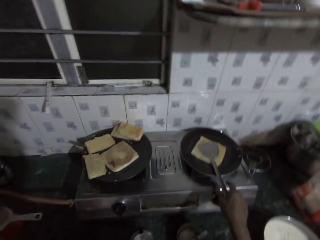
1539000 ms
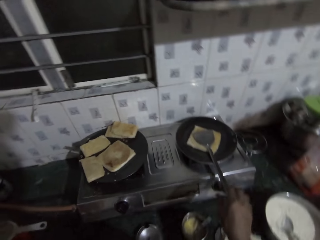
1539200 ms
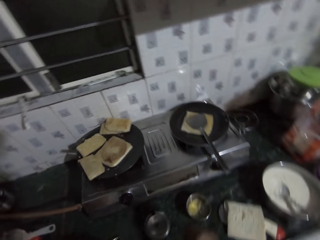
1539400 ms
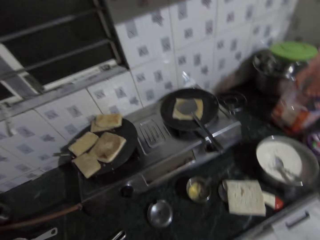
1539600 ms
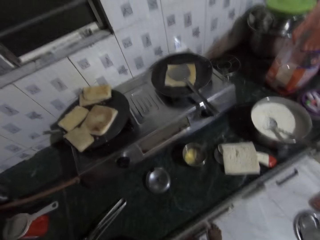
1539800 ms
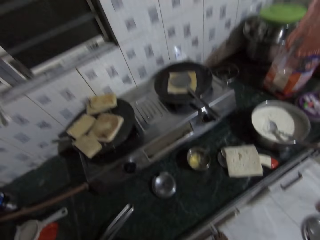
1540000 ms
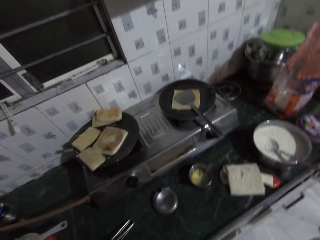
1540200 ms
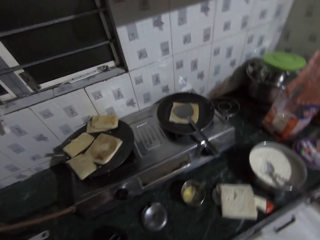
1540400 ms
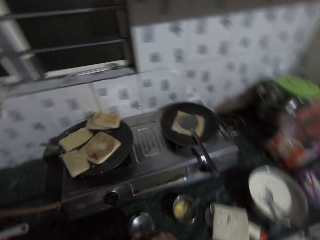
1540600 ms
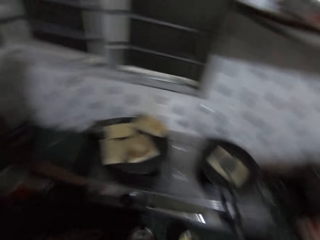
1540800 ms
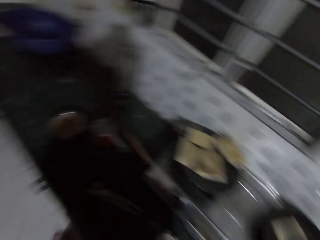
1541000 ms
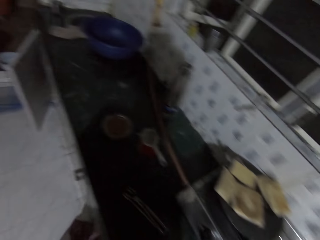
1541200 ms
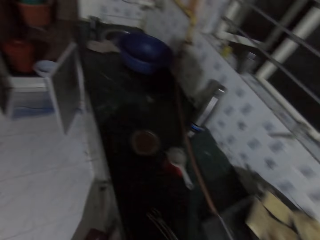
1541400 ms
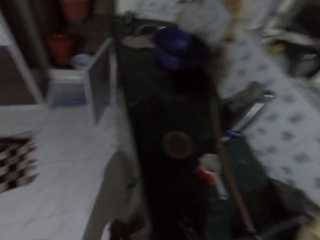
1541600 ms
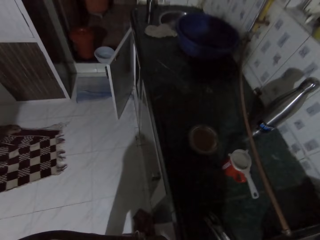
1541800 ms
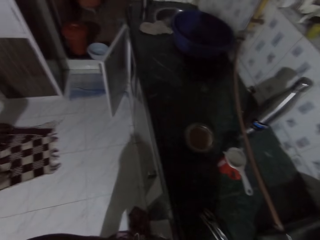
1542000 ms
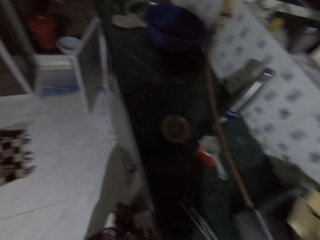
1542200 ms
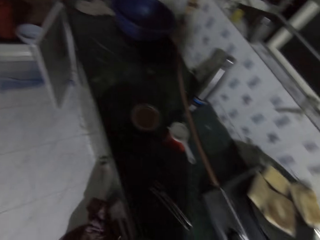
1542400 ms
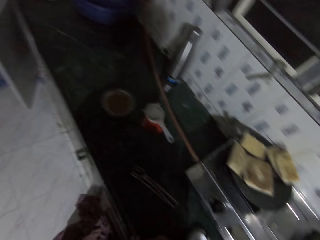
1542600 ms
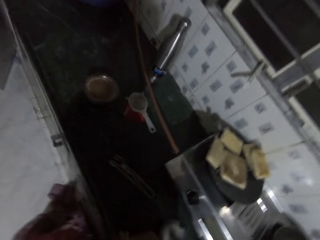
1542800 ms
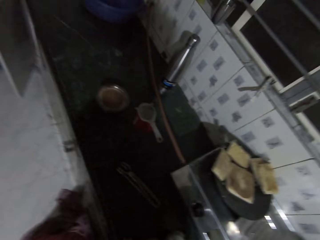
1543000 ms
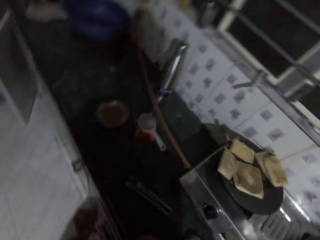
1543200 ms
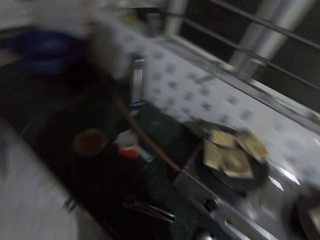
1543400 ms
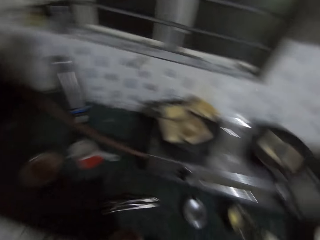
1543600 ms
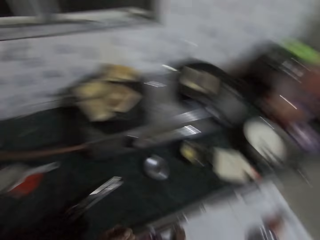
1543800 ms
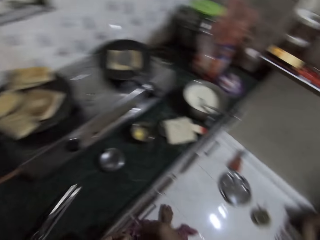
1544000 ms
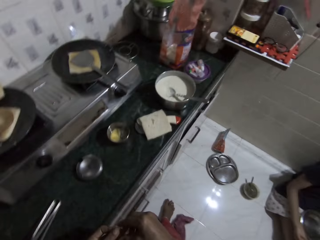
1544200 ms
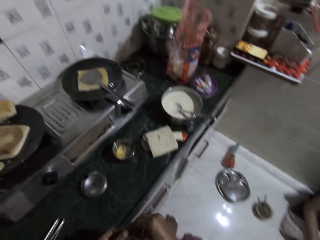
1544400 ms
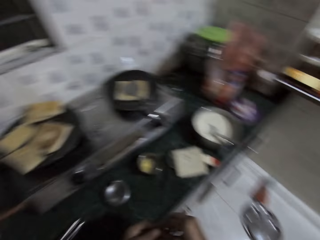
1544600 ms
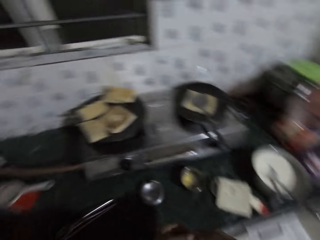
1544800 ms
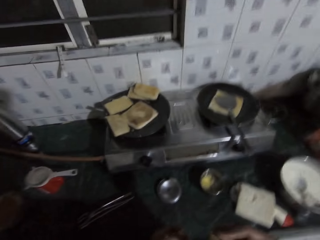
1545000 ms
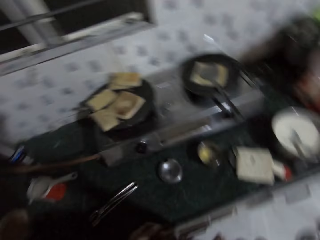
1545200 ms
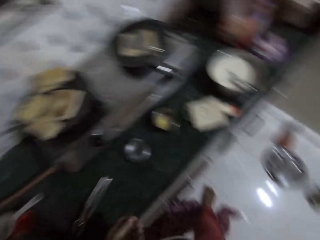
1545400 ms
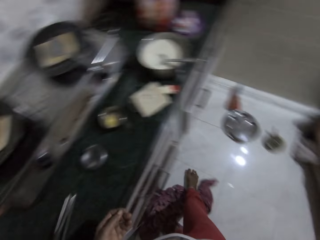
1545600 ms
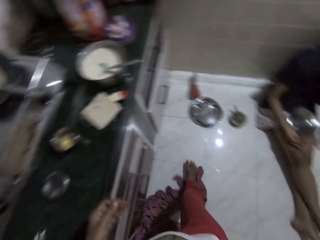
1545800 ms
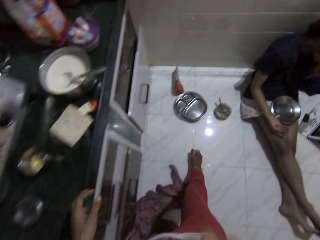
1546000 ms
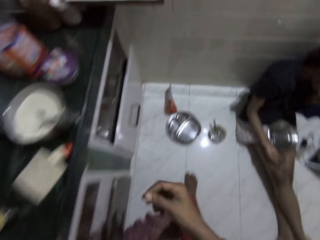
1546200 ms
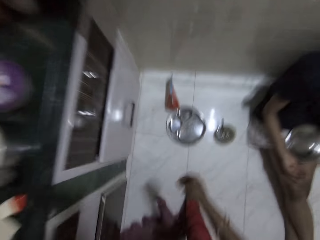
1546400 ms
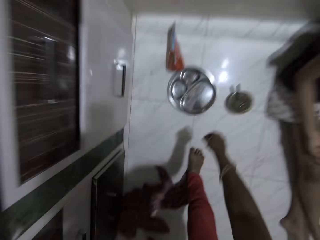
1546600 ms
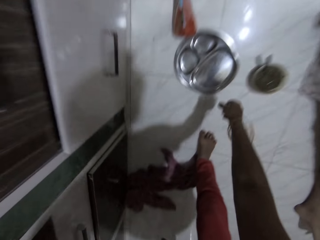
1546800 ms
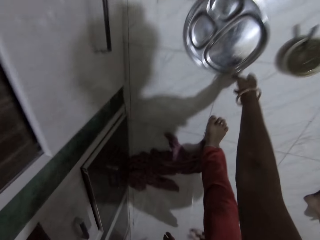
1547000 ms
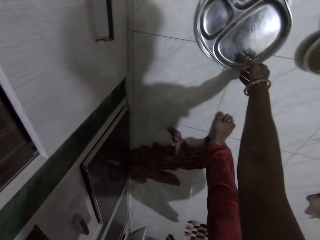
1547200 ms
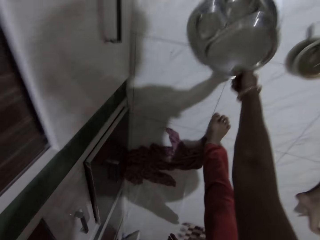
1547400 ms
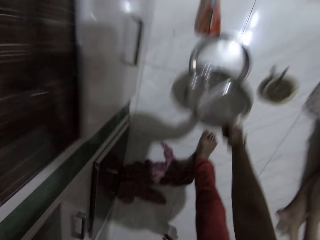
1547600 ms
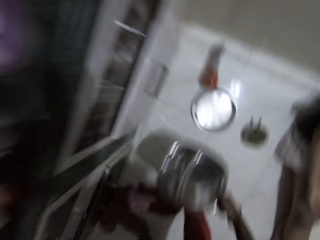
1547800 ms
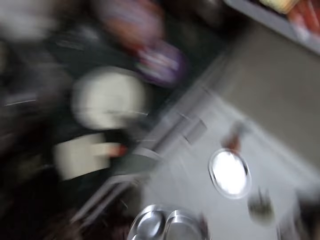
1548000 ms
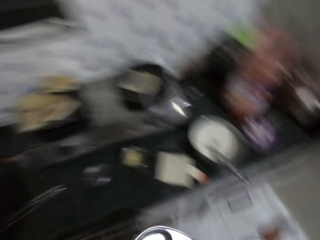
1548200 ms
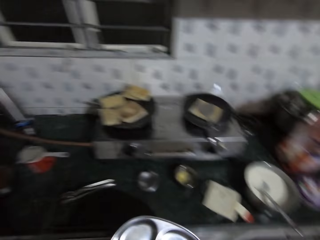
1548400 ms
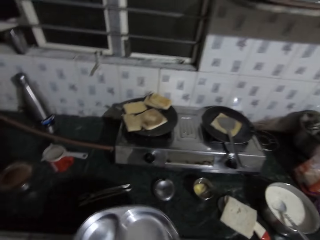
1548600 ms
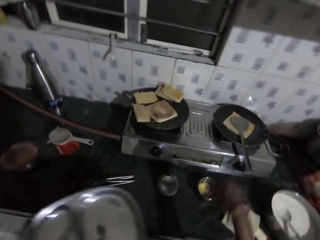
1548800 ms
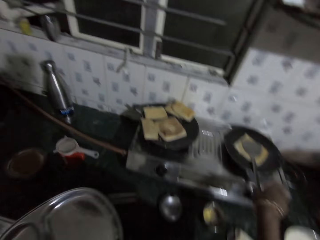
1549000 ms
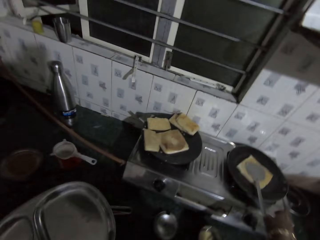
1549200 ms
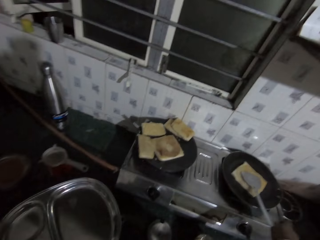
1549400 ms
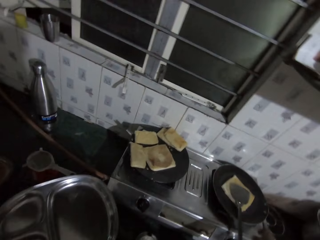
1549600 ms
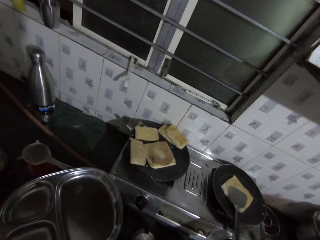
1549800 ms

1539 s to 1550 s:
The camera wearer presses the bread on the pan. She drops the spatula in her right hand on the frying pan. She moves around. She picks a pan or plate from the floor with her right hand. She passes the pan to her left hand. She takes the spatula from the frying pan with her right hand.

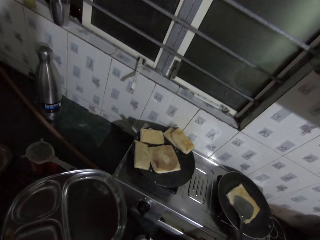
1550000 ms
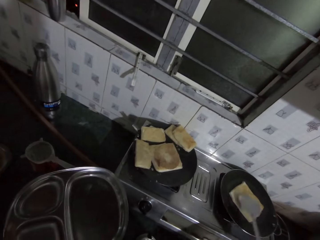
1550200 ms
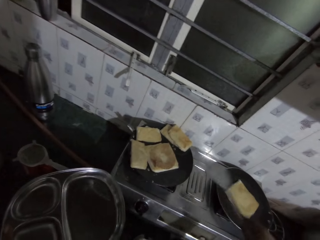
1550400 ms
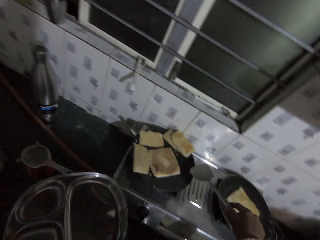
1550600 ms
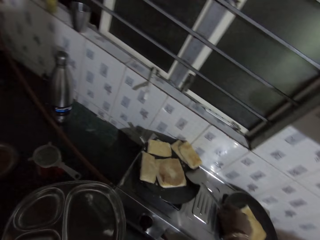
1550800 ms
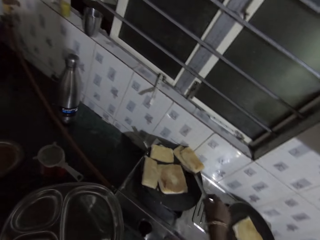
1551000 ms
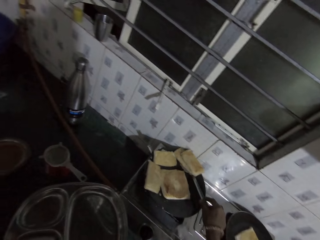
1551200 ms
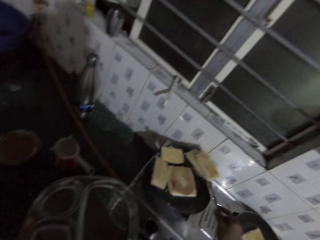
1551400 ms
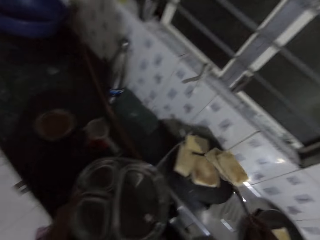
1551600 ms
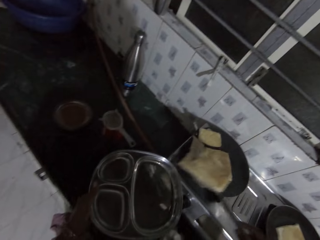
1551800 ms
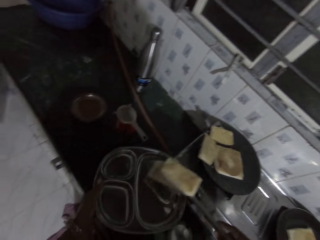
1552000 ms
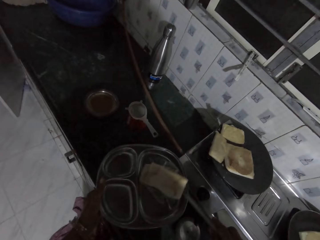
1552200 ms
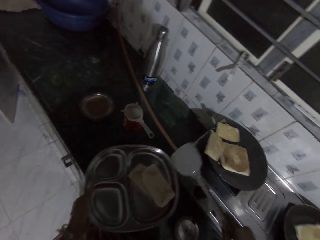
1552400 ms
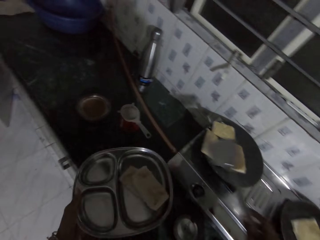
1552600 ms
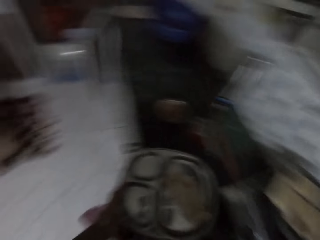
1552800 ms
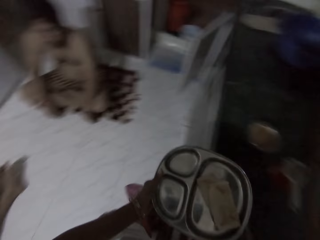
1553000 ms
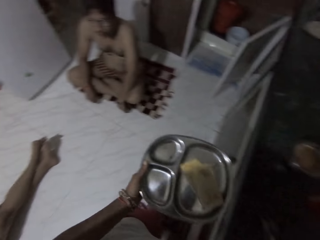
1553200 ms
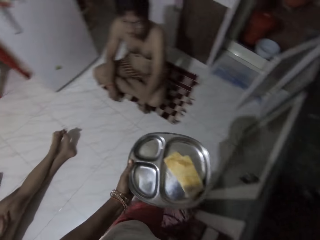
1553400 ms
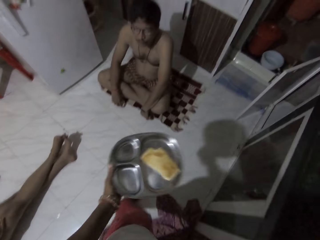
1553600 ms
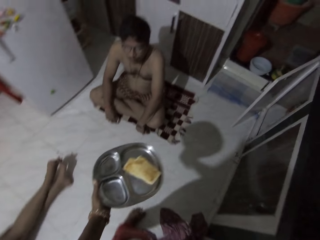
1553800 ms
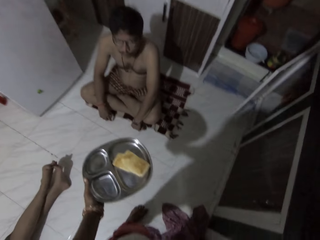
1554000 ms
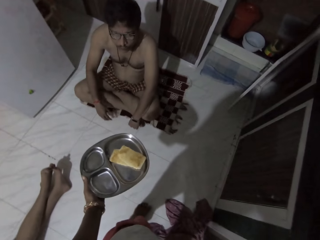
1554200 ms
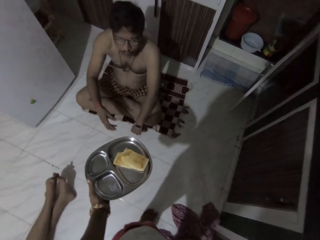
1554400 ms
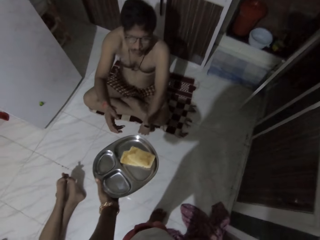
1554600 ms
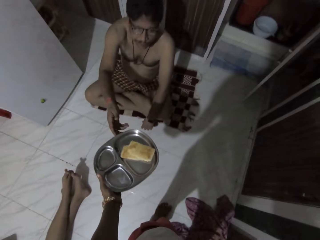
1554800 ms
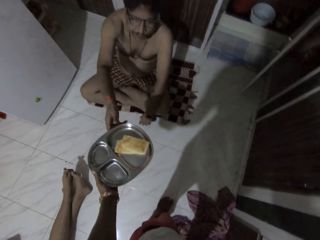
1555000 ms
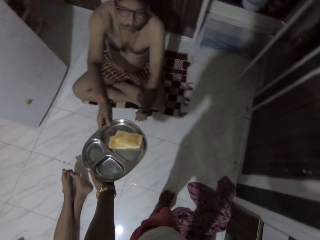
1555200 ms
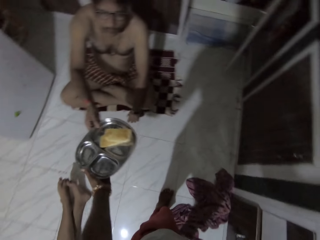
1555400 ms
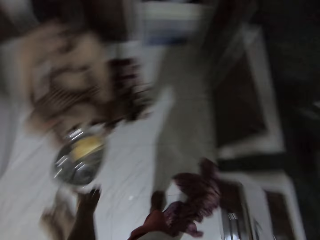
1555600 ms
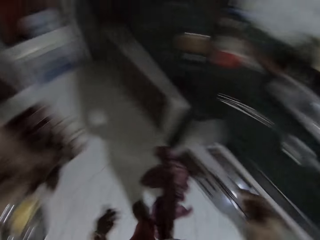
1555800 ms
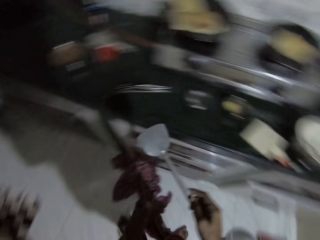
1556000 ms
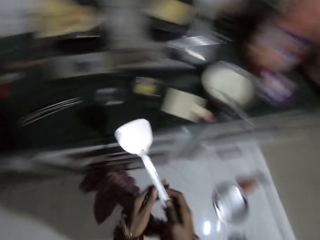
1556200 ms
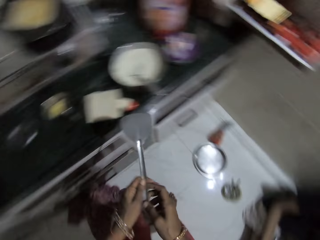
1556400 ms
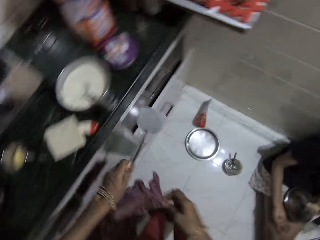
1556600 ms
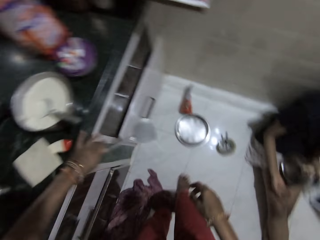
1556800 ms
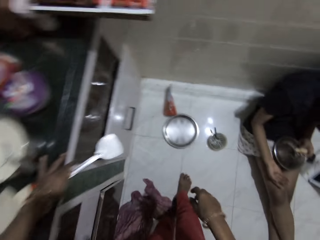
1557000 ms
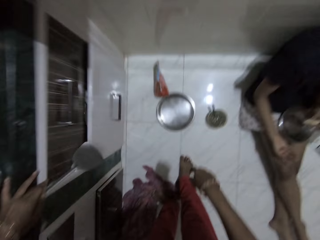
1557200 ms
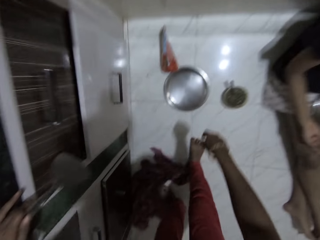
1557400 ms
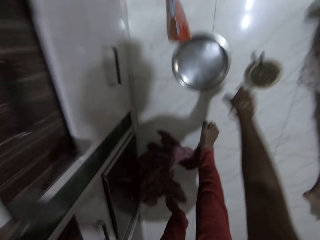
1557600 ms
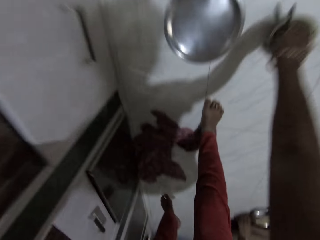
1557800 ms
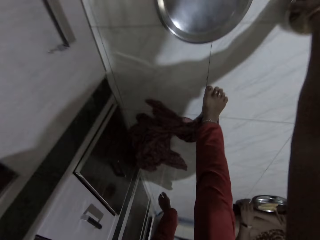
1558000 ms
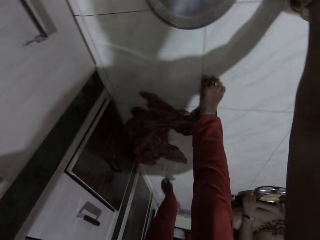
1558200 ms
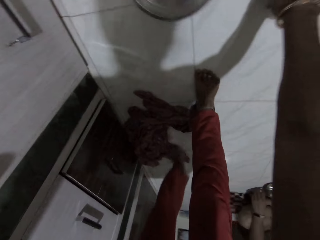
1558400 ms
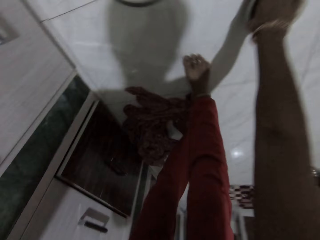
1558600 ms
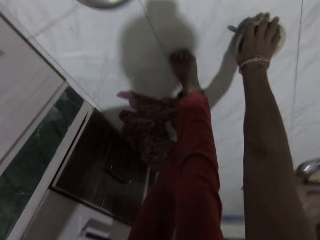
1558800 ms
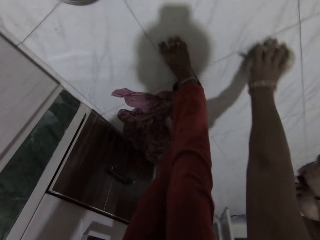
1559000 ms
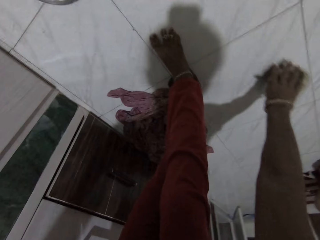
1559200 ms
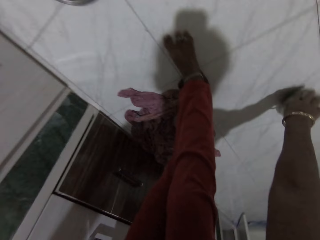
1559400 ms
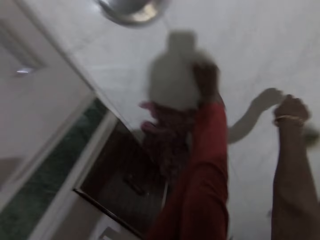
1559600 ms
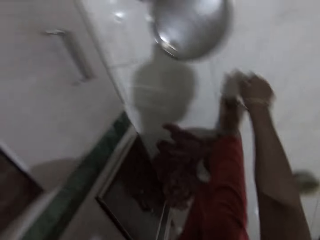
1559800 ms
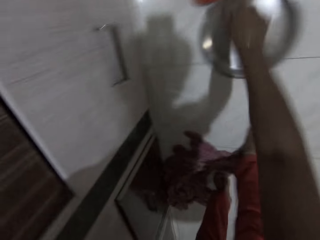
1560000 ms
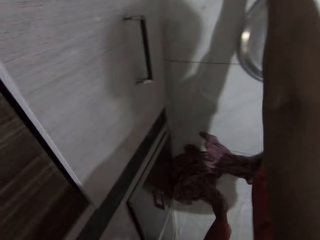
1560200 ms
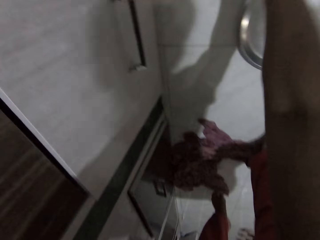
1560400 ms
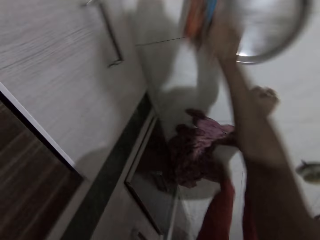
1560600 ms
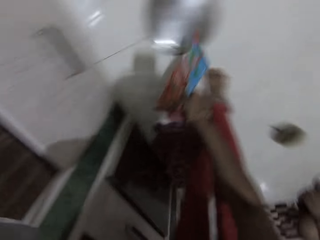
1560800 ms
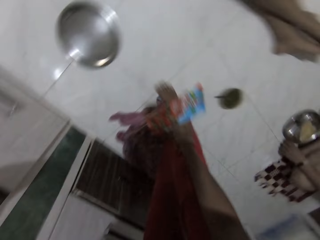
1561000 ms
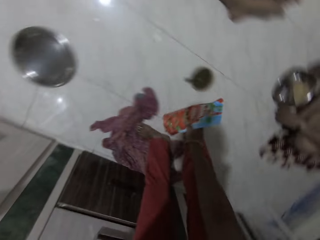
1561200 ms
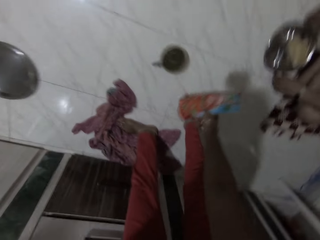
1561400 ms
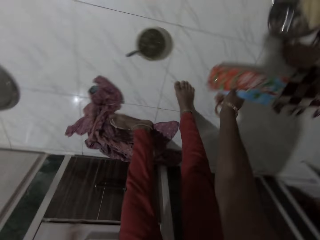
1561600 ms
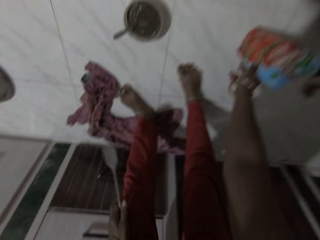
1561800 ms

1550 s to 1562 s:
The camera wearer takes the fry bread or pancakes from the frying pan with the spatula in her right hand. She puts the fry bread on the spatula in her right hand in the pan. She moves around. She hands the pancake to a man. The man collects the pan from the camera wearer with his right hand. The camera wearer moves around. She passes the spatula to her left hand. She moves a plate towards the man with her right hand. She picks the plate from the floor. She picks a pack from the floor with her right hand. She places the pack down.
